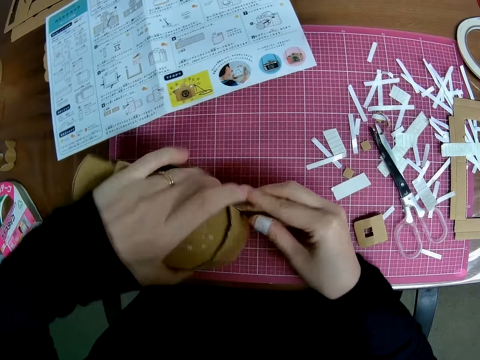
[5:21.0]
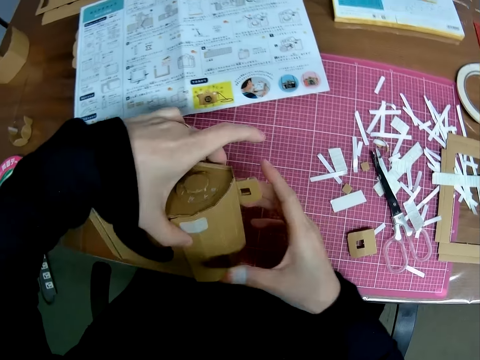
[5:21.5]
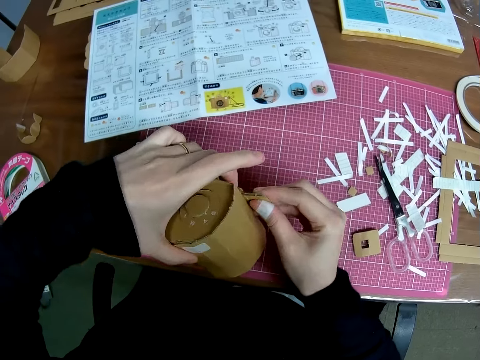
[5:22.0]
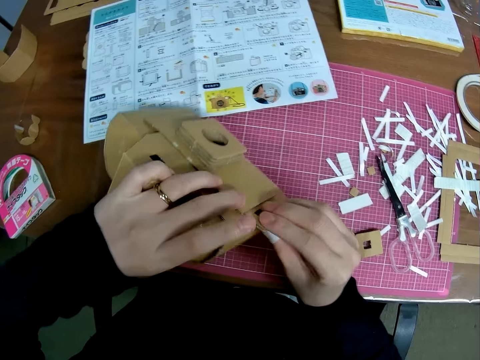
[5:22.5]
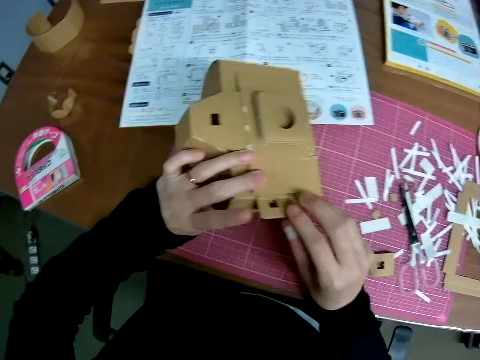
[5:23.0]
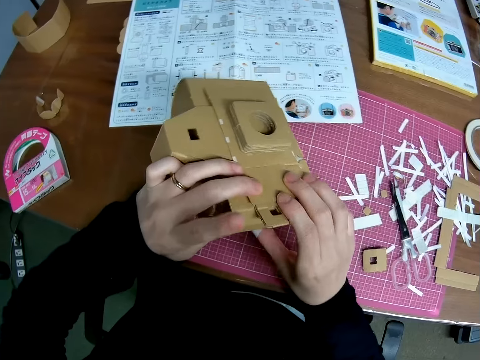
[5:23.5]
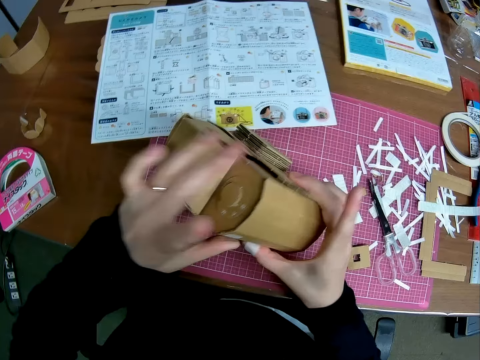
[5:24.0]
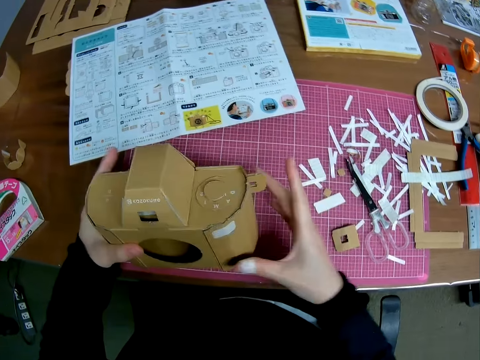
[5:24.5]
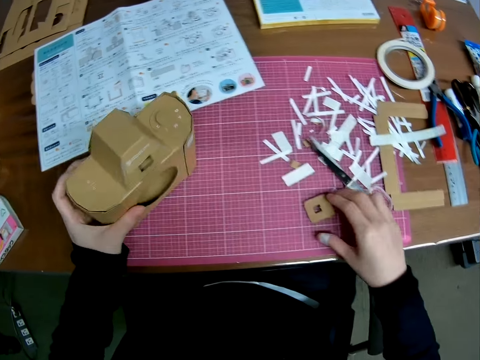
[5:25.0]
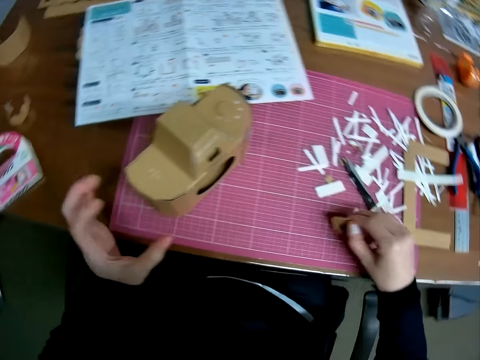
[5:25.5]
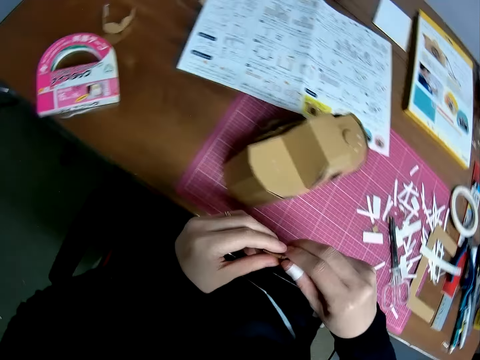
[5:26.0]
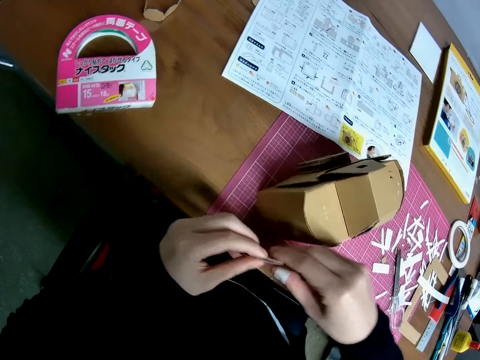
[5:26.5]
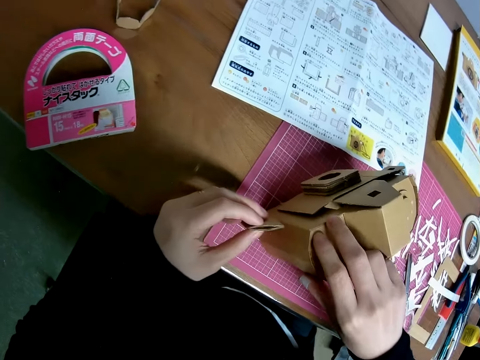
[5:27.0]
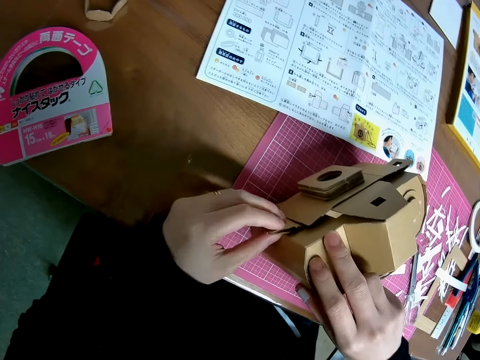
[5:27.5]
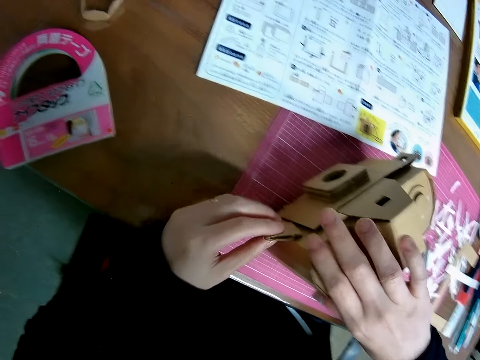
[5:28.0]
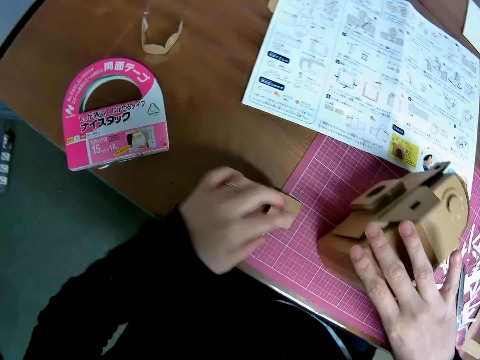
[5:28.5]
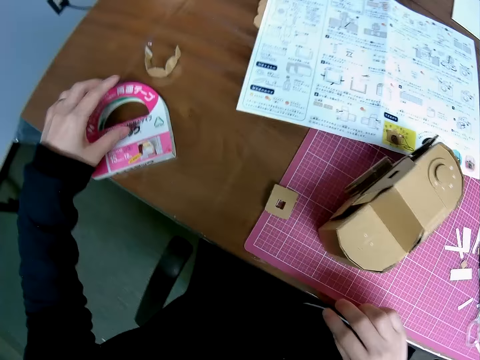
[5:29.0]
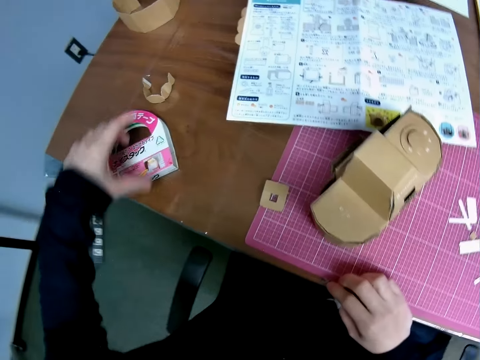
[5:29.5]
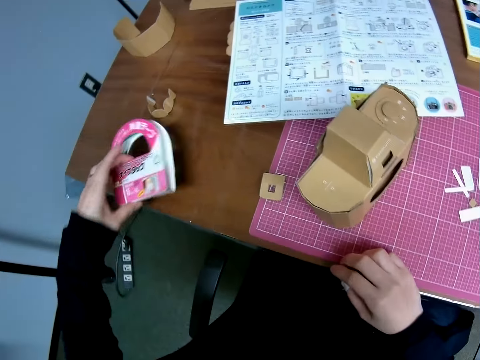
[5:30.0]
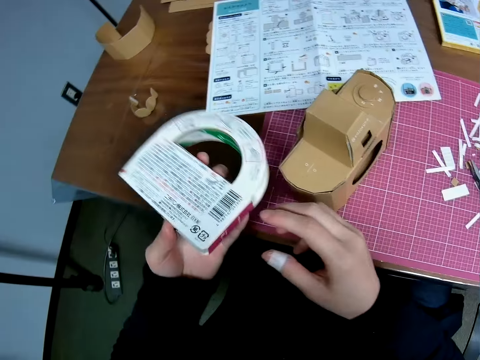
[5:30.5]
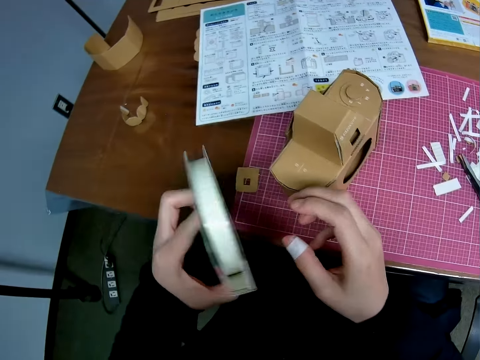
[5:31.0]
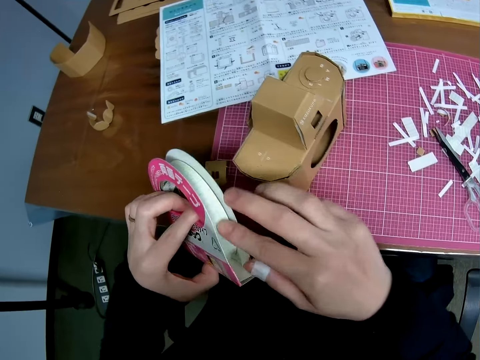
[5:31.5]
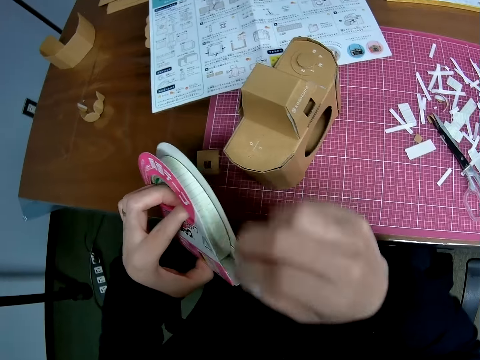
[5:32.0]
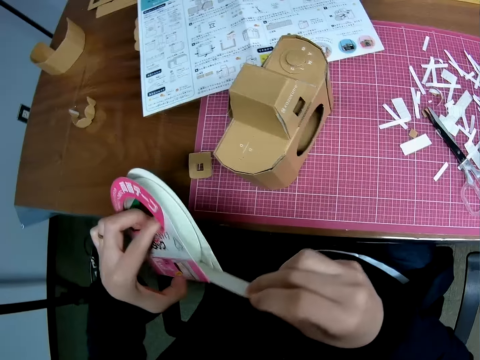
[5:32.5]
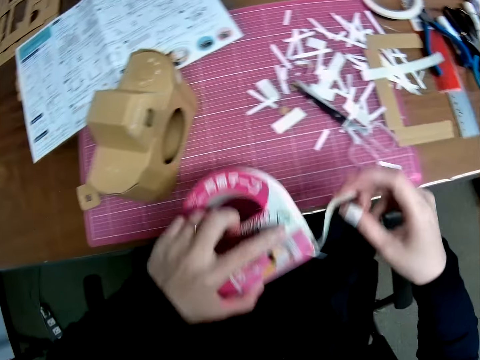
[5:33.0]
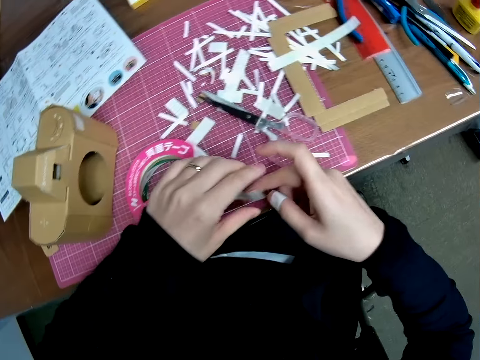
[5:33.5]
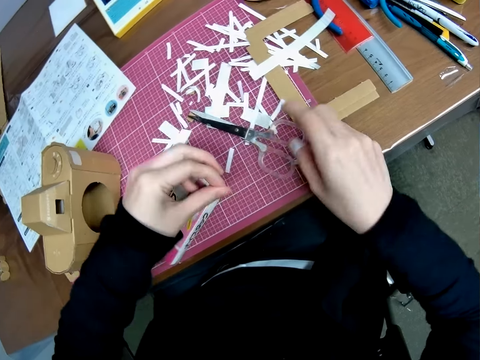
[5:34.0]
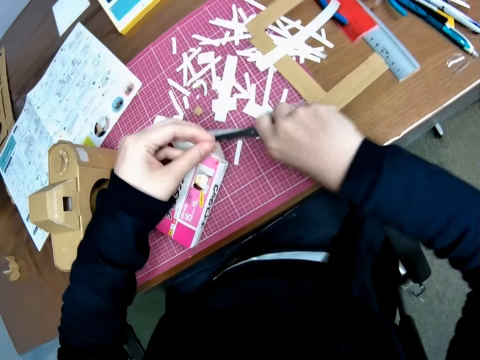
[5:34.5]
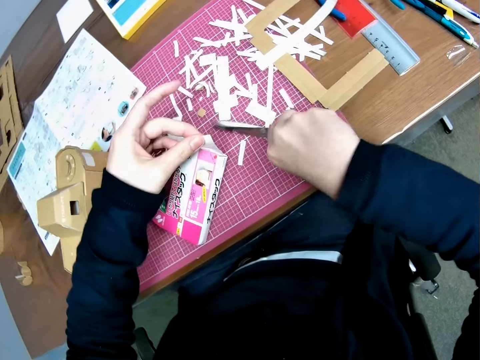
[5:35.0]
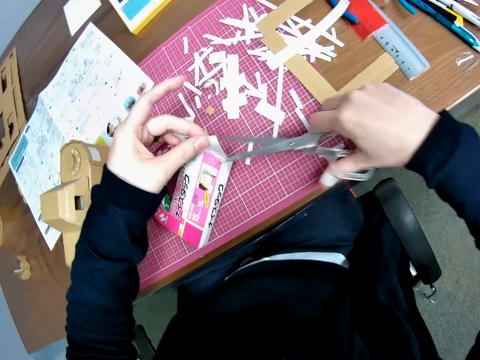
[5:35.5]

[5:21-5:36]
The camera wearer turns the cardboard craft or mechanical model. He passes the mechanical model to his left hand and drops the mechanical model on the pink sheet. He picks the craft material or model piece from the pink sheet. He holds the craft material. He passes the model piece to his left hand. He tries attaching the model piece to the mechanical model. He drops the model piece on the pink sheet. He raises a tape from the table. He turns the tape around. He pulls out the tape from its roll. He drops the tape on the pink sheet. He picks up the scissors from the pink sheet.

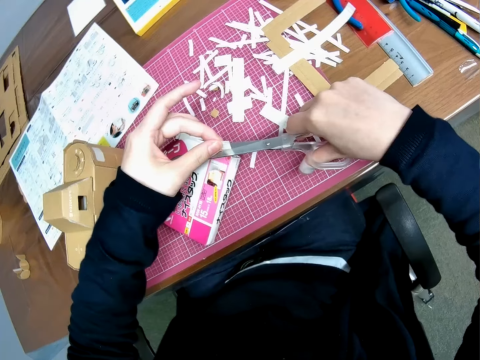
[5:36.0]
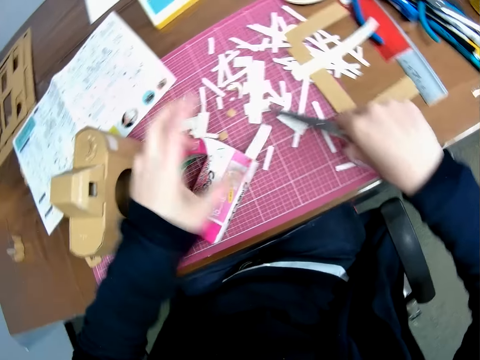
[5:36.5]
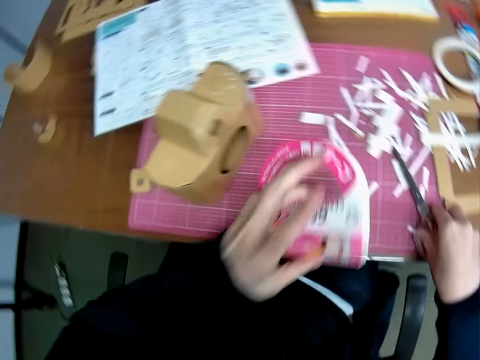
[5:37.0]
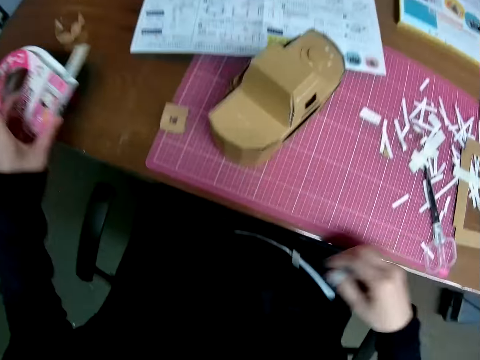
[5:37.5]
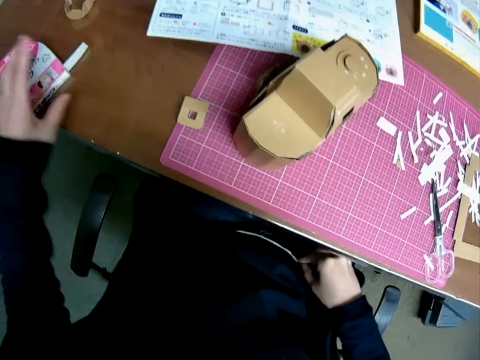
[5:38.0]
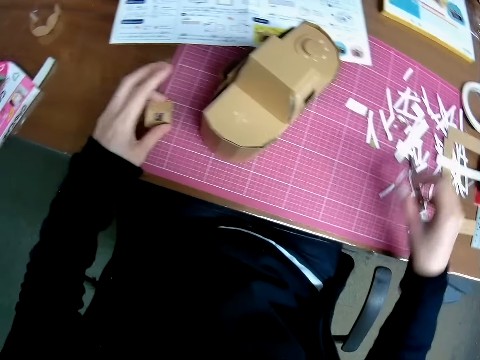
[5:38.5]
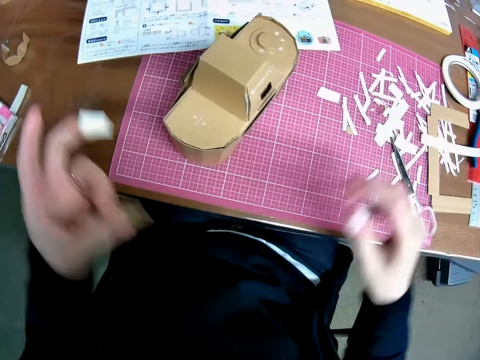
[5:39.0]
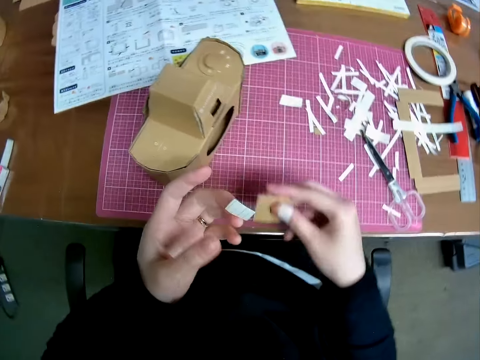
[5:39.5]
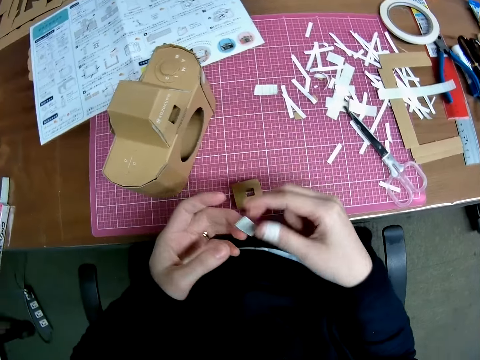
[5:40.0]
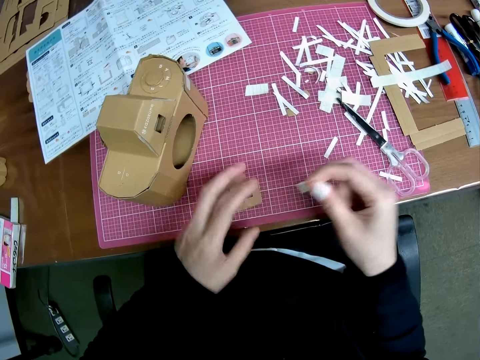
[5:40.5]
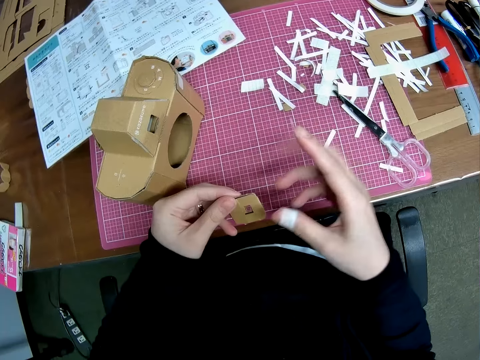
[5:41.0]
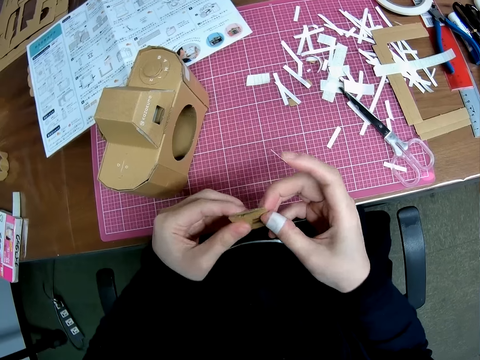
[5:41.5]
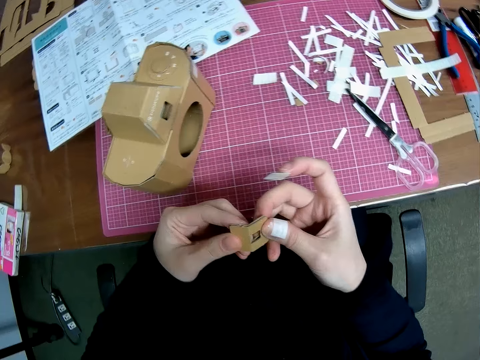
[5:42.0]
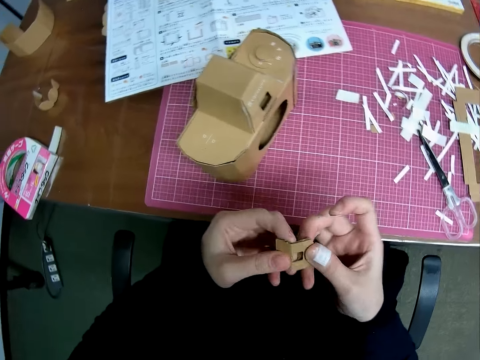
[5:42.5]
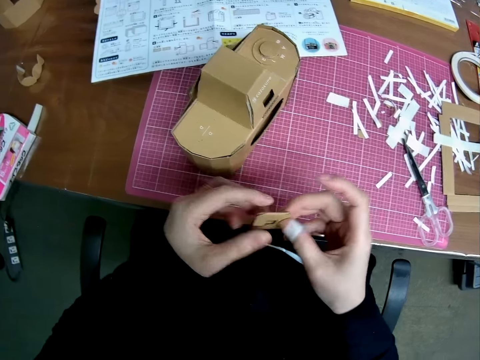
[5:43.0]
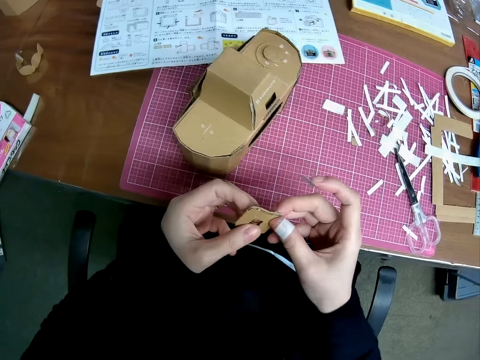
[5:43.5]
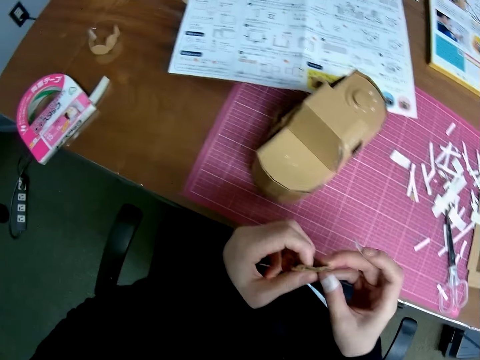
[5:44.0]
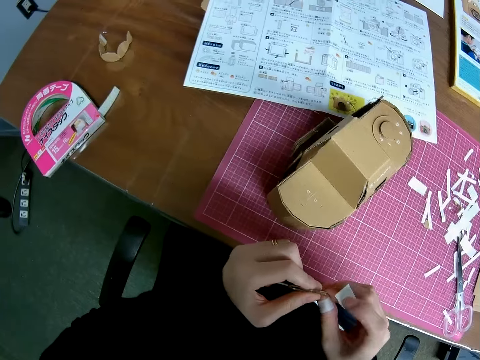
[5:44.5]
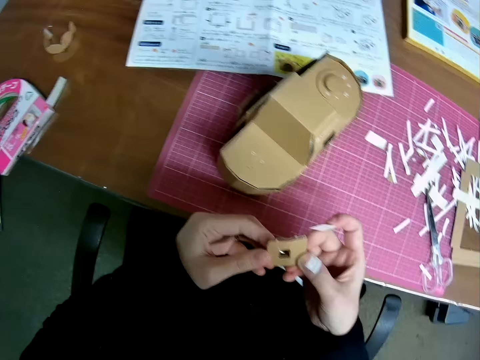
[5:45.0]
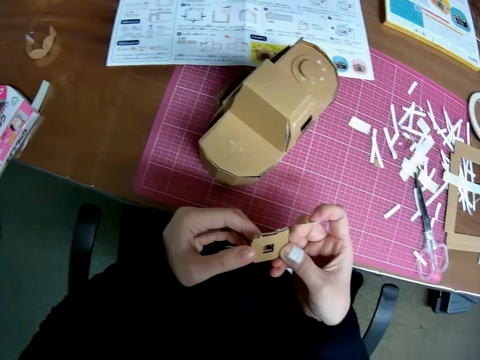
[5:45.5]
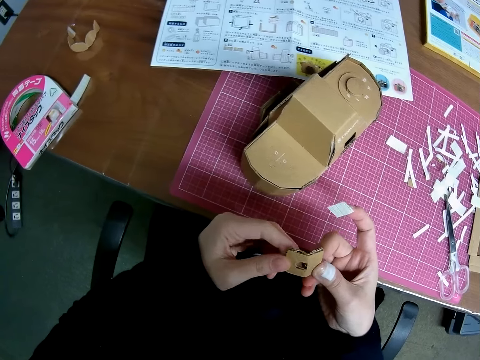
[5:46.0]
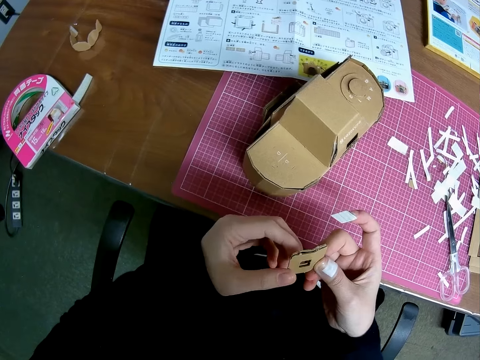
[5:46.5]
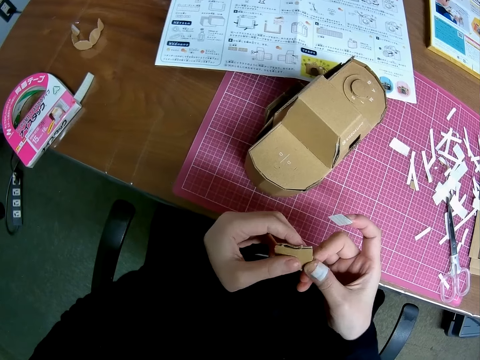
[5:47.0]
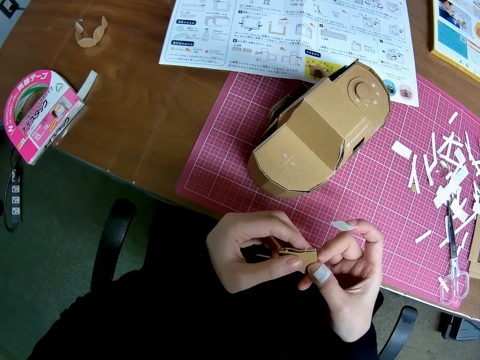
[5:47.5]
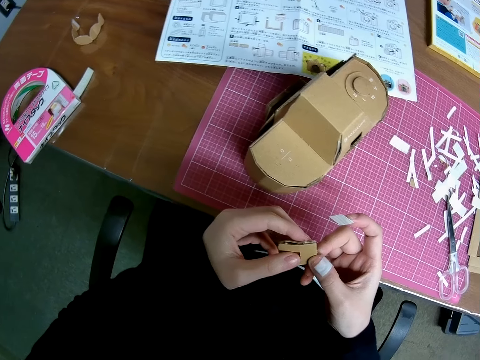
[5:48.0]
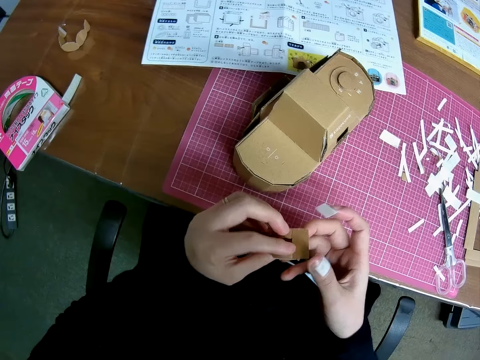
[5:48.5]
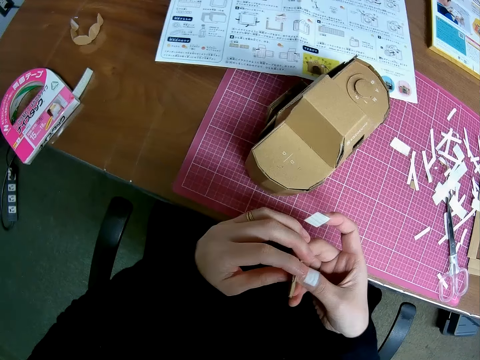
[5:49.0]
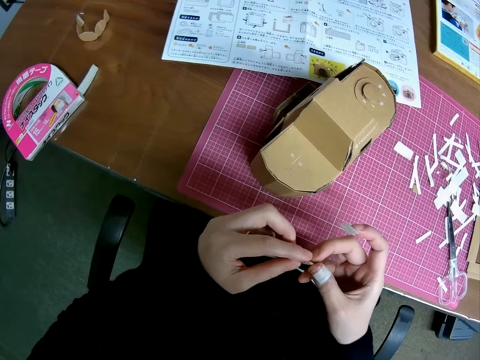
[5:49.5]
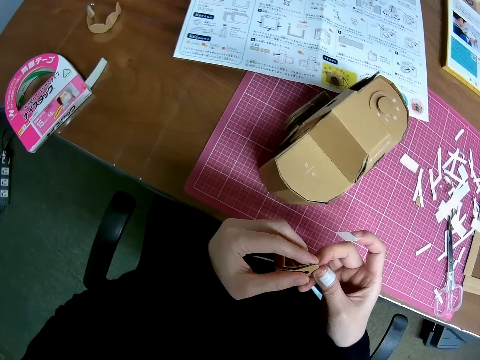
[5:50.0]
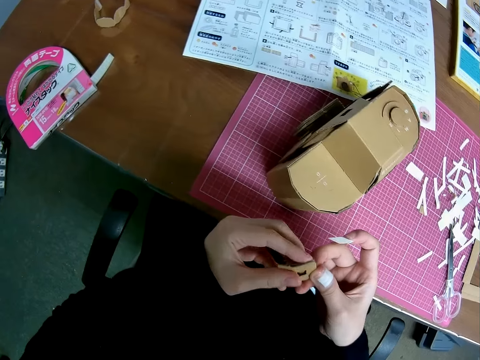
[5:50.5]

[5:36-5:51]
The camera wearer cuts out a tape piece from the tape. He drops the scissors on the pink sheet. He raises the tape from the pink sheet. He drops the tape on the table. He removes a paper piece from his thigh to the pink sheet. He picks up a model piece or craft material from the pink sheet. He holds the craft material. He passes the model piece to his right hand. He drops the tape material. He drops the model piece on the pink sheet. He passes the tape piece to his right hand. He picks up the model piece from the pink sheet. He folds the model piece. He turns the craft material.
